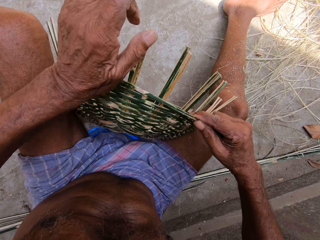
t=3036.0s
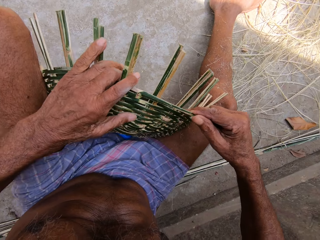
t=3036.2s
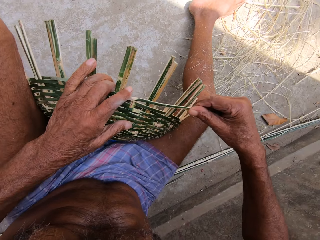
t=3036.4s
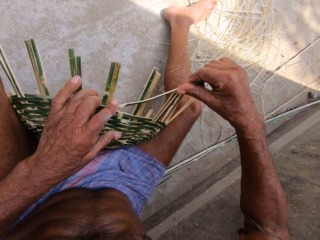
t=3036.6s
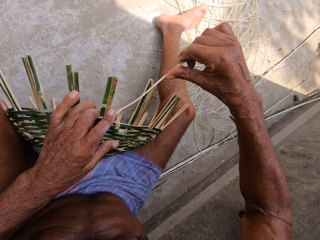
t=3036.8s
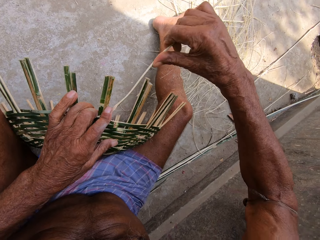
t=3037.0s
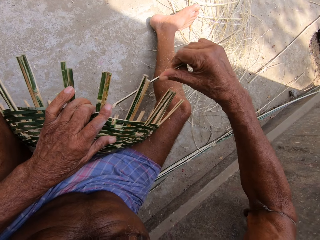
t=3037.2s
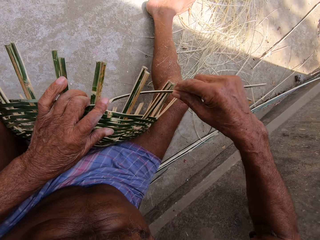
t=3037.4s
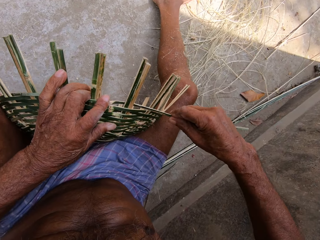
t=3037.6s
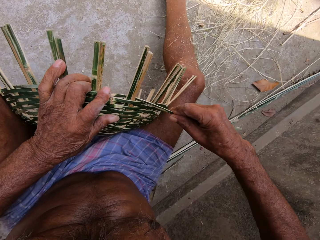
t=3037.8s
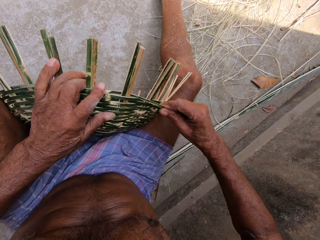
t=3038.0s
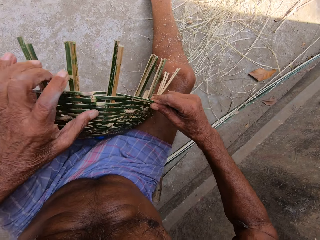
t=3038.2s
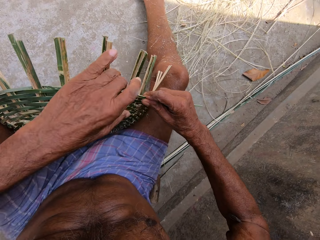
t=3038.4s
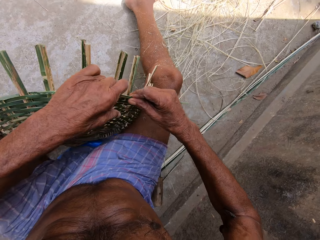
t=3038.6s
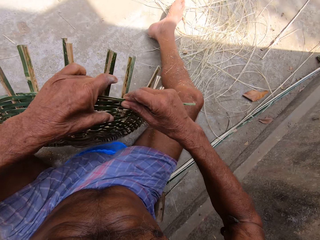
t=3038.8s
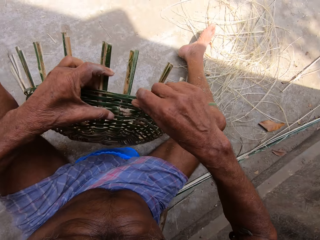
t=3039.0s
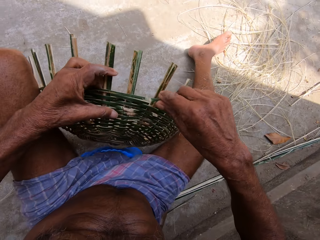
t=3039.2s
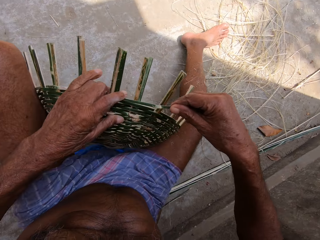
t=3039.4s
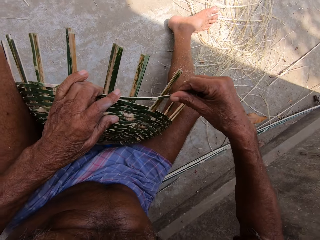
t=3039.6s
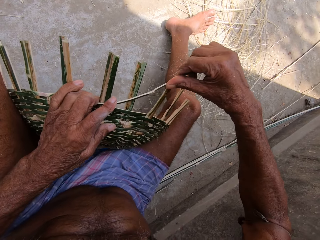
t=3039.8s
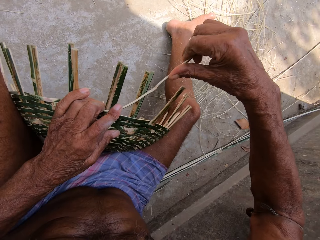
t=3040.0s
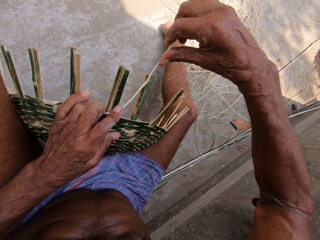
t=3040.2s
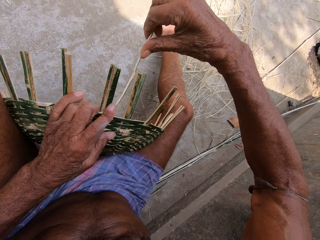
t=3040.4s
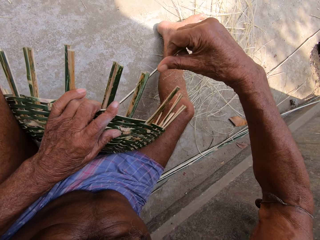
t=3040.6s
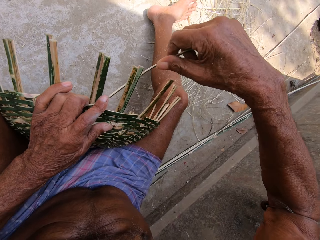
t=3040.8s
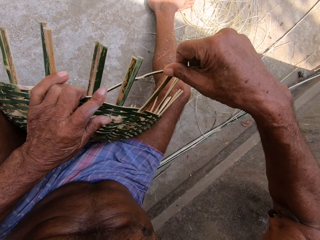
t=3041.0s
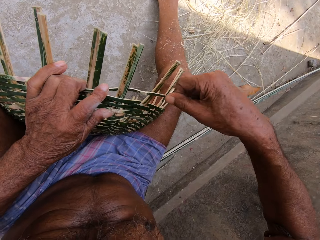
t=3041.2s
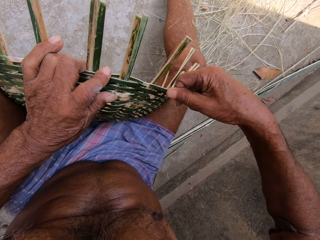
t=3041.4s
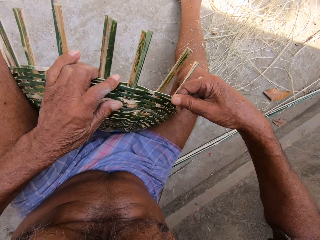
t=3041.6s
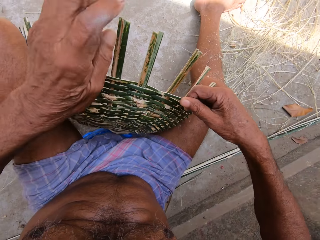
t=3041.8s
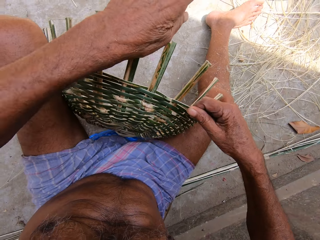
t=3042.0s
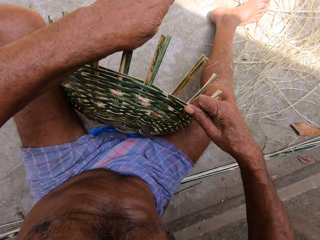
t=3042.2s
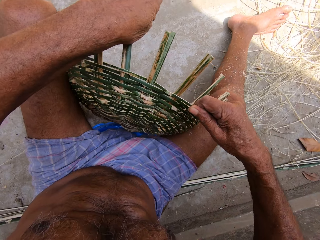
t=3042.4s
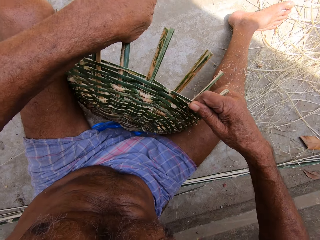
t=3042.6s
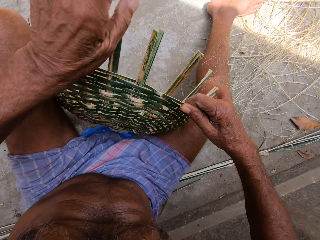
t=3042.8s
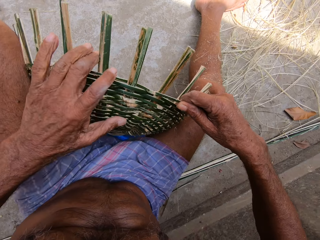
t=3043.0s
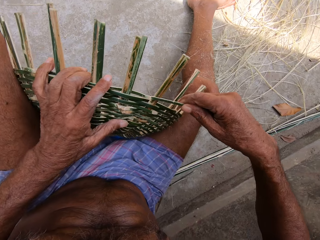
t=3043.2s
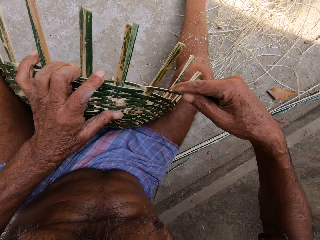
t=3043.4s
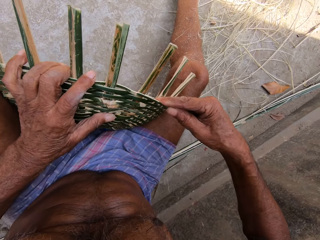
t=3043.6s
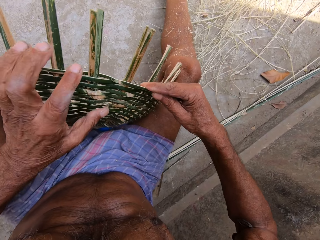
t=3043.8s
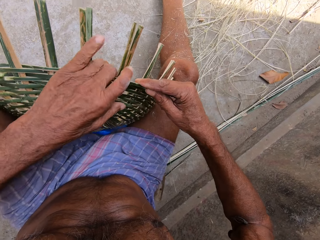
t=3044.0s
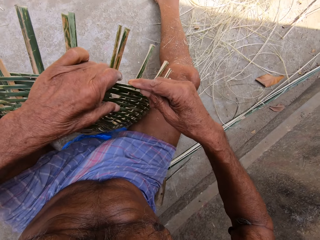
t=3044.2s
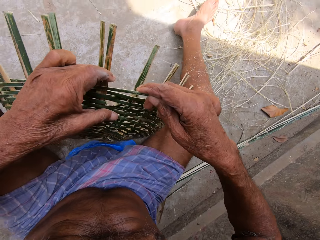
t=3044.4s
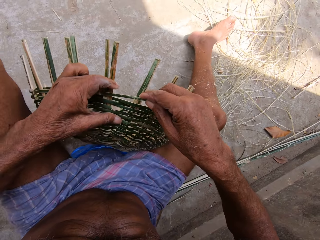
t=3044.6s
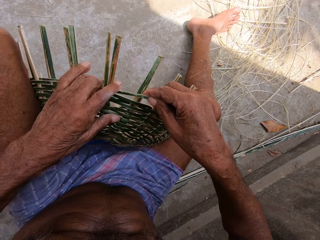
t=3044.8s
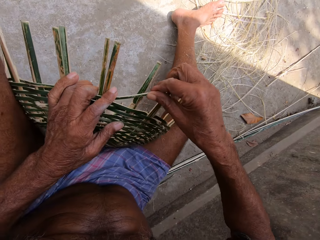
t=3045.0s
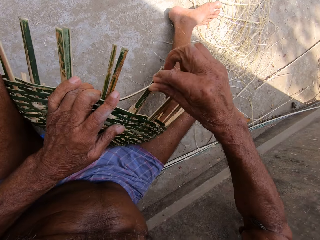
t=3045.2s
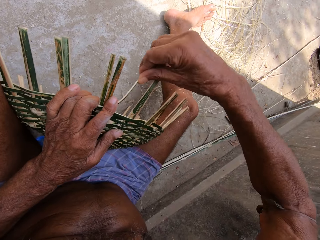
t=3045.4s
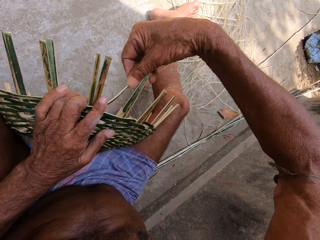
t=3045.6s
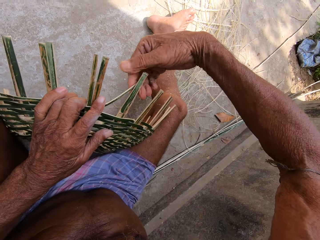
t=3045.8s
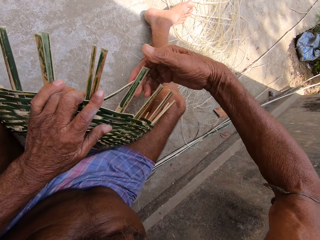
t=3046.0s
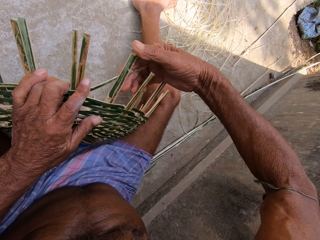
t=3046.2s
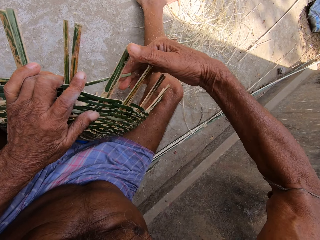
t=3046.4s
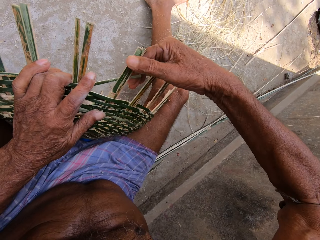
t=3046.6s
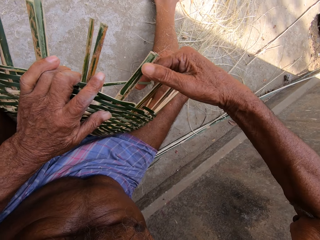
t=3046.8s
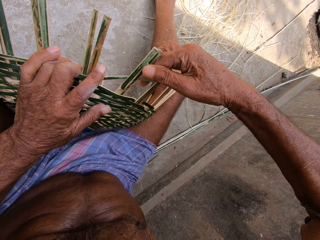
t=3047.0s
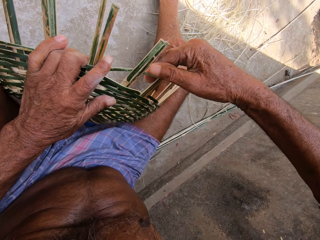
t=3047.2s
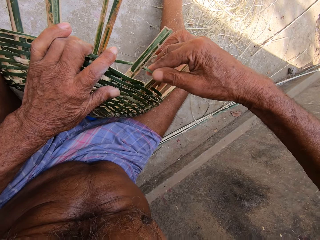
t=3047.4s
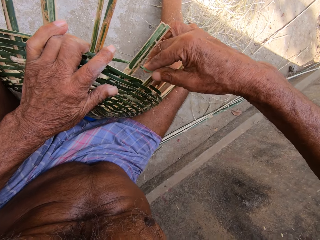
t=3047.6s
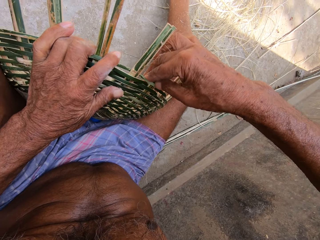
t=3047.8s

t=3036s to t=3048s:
The camera wearer presses strands of fiber. He holds the basket with his left hand. He weaves the basket with the bamboo strip in his right hand. He turns the basket in his left hand. He weaves the basket with the bamboo strip in his right hand. He presses the basket with his left hand. He rotates the basket. He turns the basket in his left hand. He weaves the basket with the bamboo strip in his left hand.

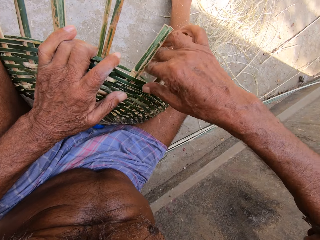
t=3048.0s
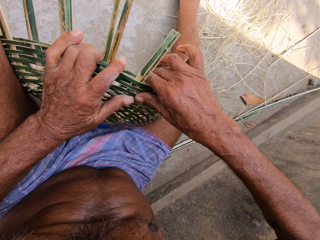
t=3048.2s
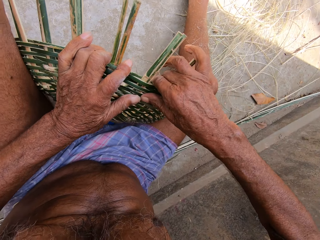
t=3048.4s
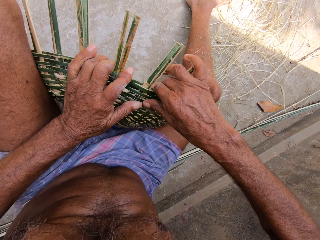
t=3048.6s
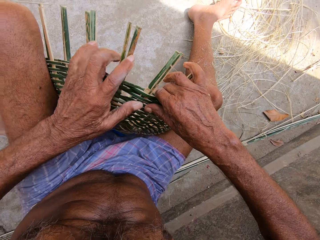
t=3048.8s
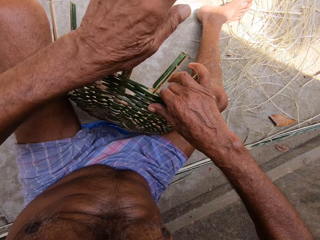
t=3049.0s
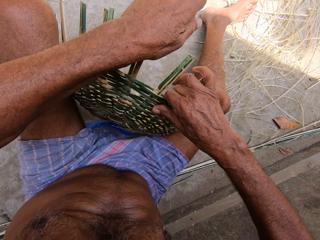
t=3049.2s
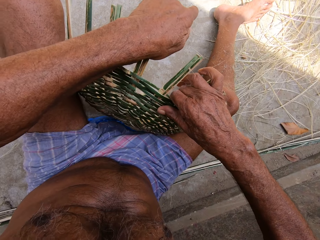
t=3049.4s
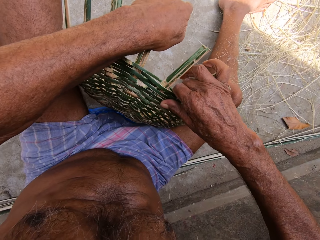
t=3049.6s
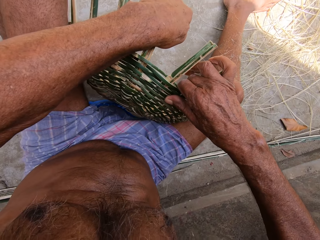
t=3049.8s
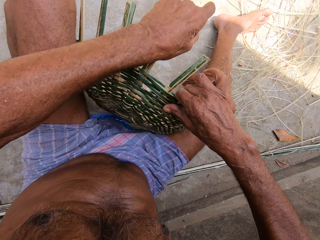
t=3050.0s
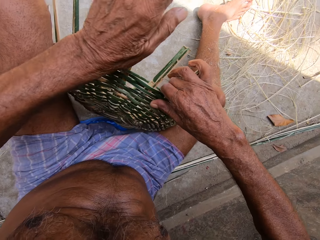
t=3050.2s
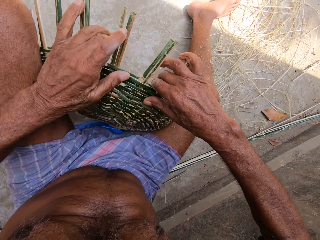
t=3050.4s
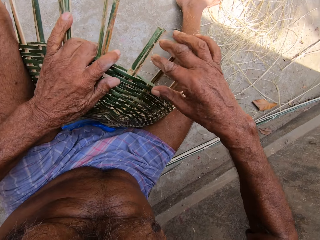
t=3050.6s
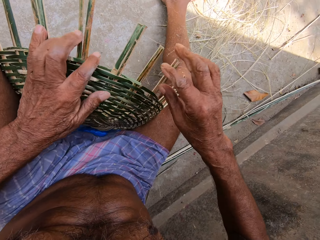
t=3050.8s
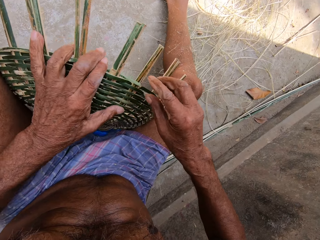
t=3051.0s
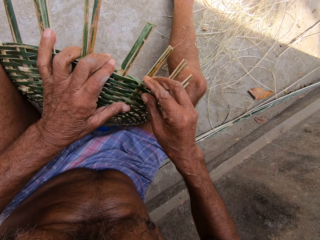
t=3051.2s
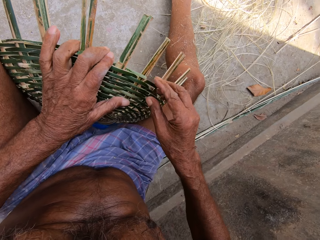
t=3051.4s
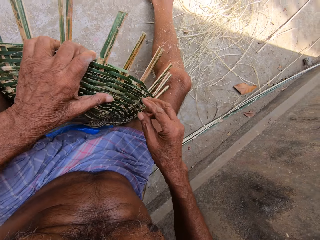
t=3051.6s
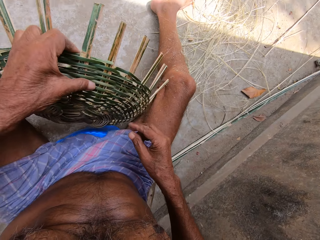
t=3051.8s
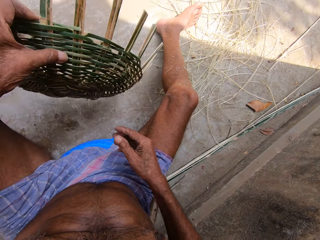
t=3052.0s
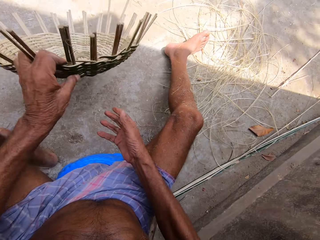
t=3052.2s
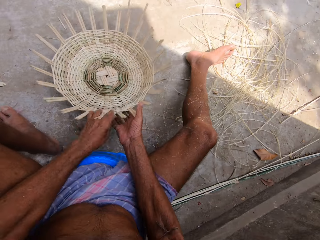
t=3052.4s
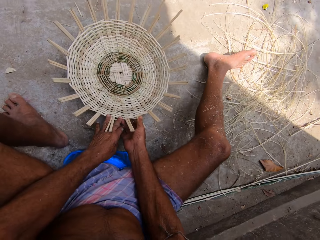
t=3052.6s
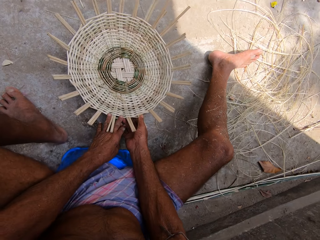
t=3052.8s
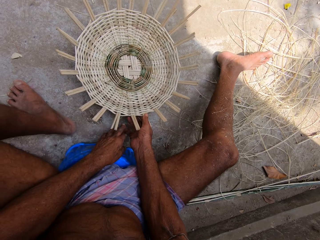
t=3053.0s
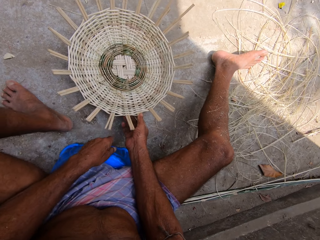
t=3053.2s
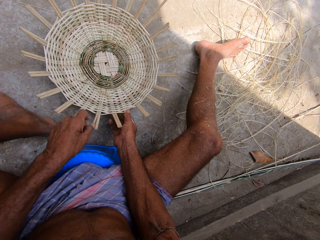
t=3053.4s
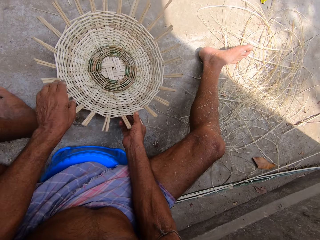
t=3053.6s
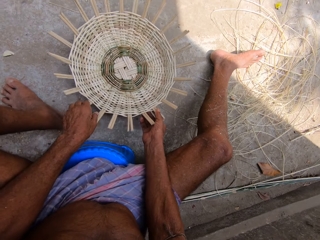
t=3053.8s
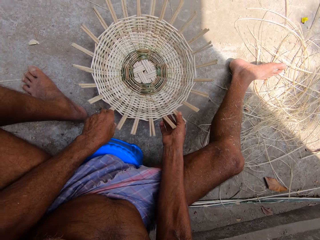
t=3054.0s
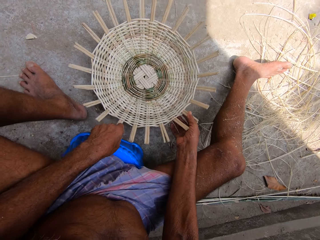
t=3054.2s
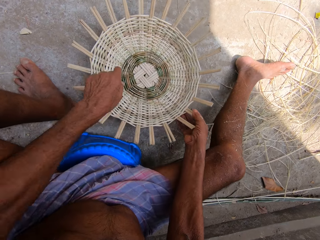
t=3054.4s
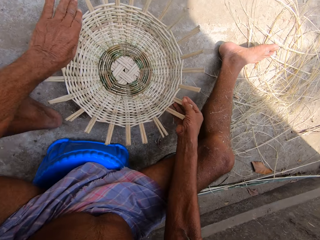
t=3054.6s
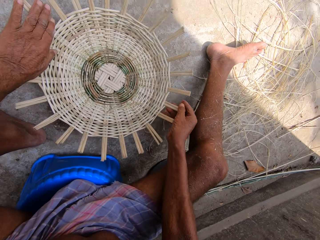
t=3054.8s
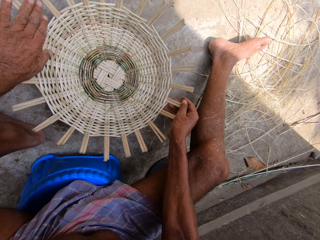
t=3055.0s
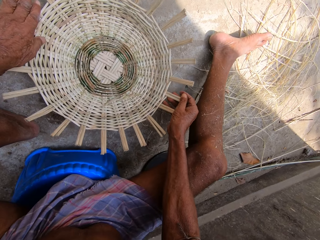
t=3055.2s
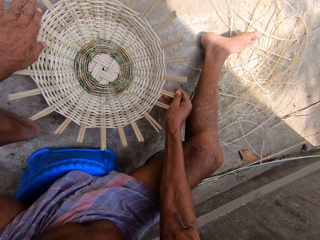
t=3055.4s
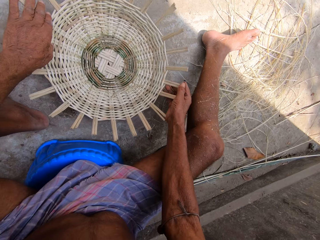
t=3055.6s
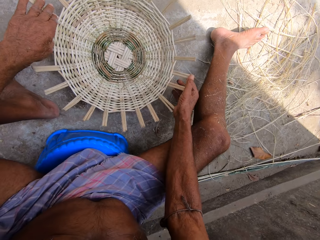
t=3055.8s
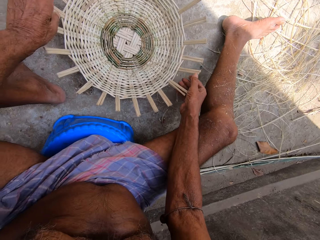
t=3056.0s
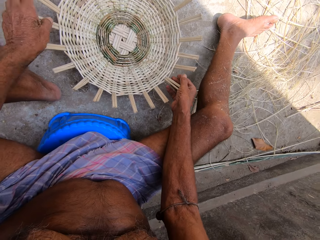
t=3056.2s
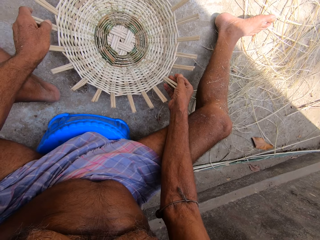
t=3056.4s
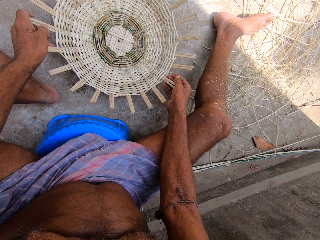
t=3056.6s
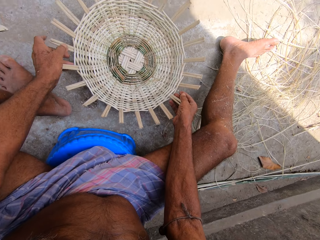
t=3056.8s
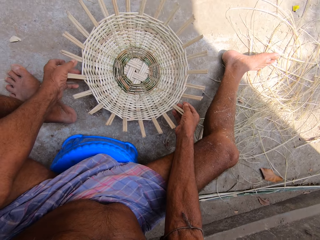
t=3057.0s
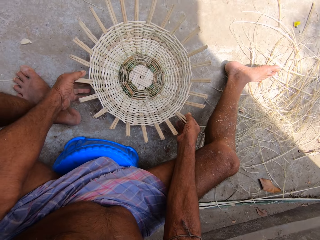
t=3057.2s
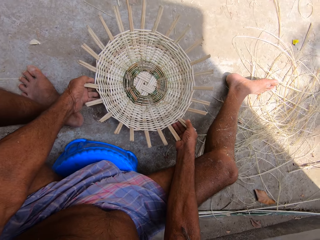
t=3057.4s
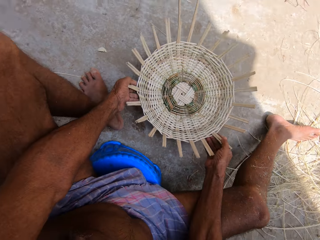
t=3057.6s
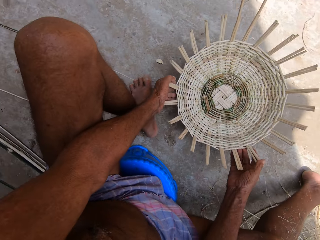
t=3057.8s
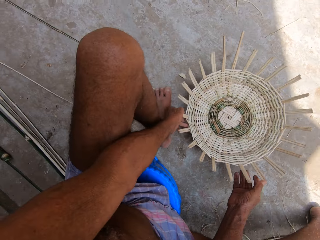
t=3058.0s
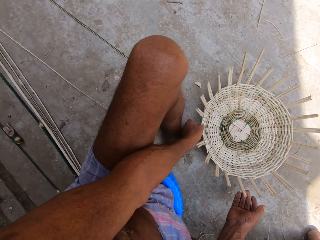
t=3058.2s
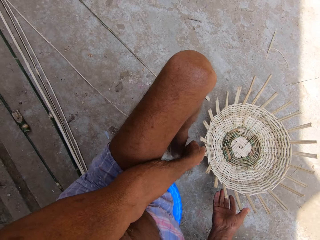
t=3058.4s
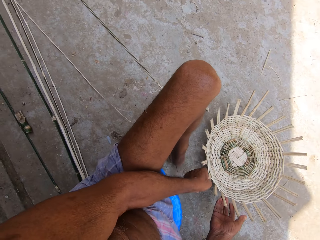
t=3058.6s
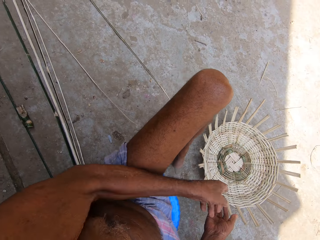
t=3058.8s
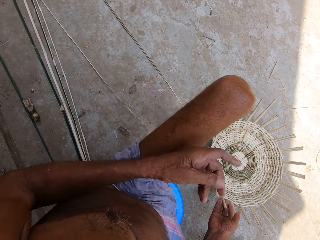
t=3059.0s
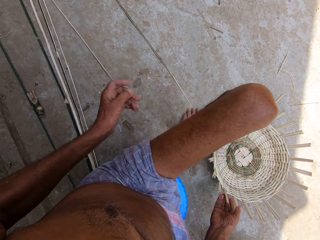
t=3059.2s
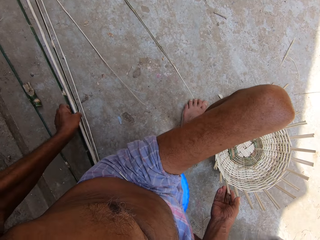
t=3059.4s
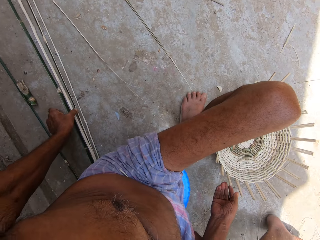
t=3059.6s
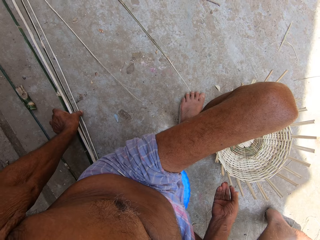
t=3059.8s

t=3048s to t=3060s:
The camera wearer presses the basket with his left hand. He drops the basket in his hands on the ground. He turns the basket on the ground with his hands. He moves the basket on the ground with his hands.
